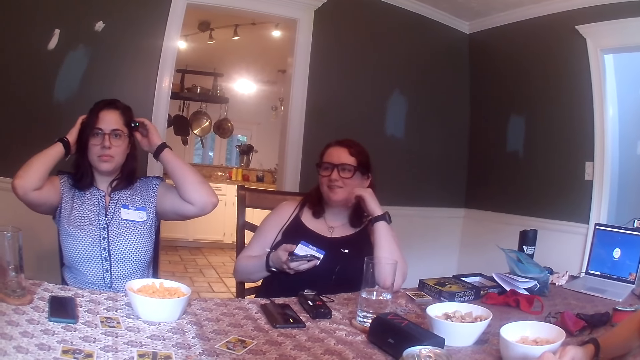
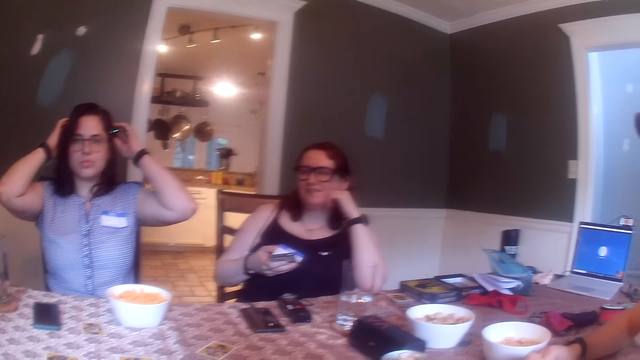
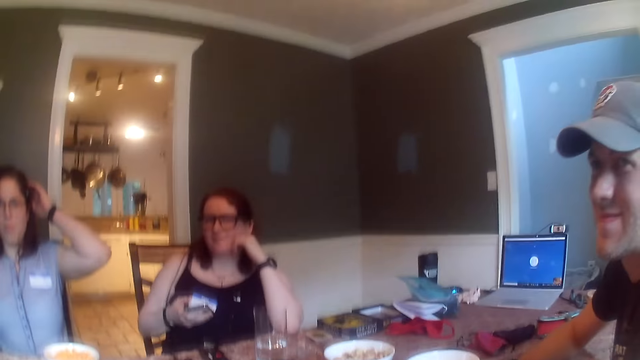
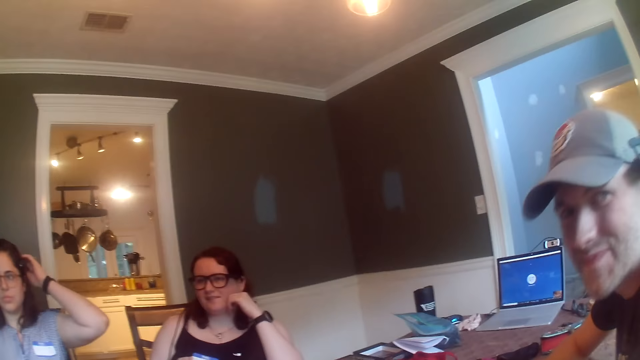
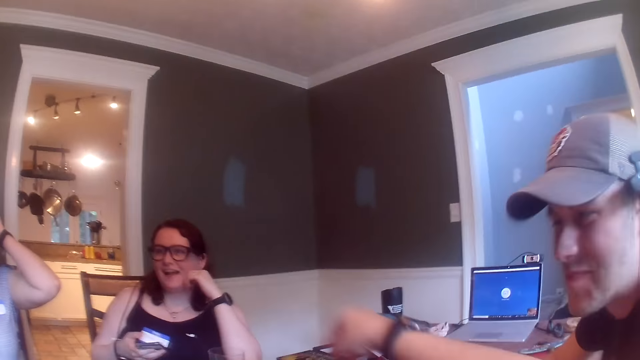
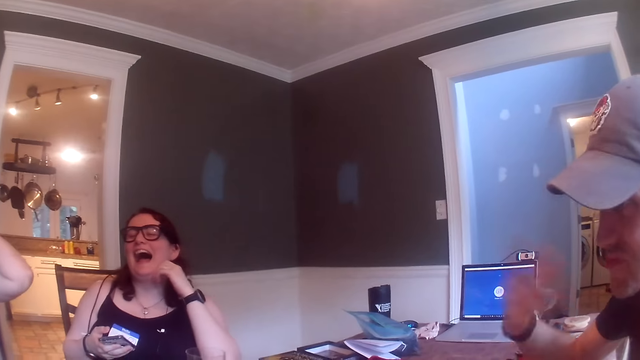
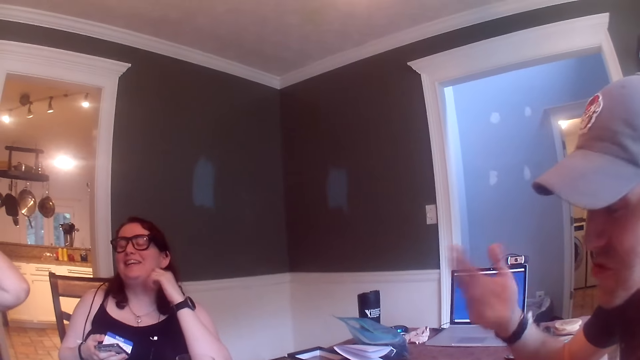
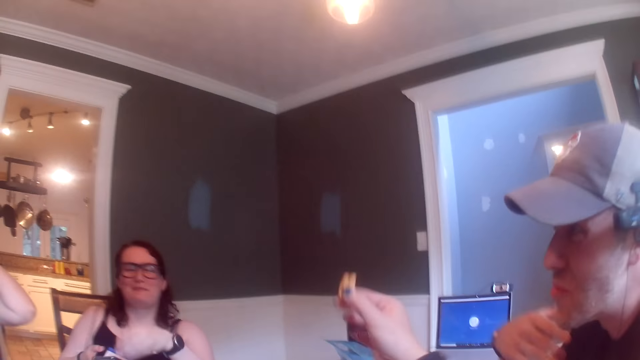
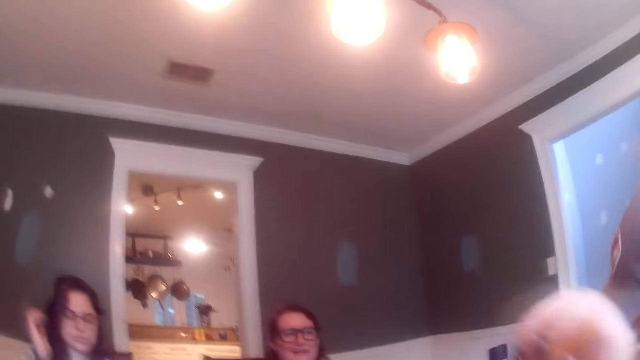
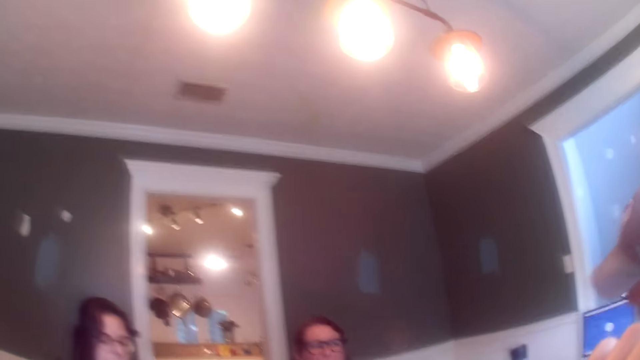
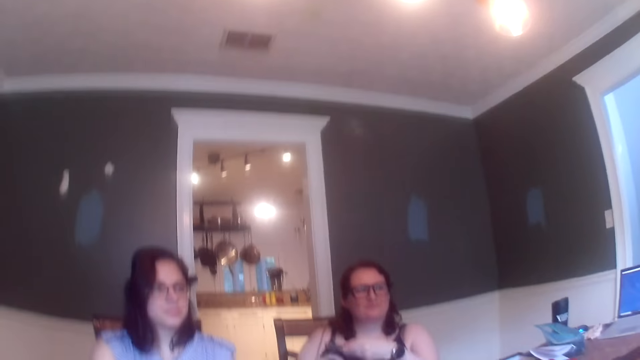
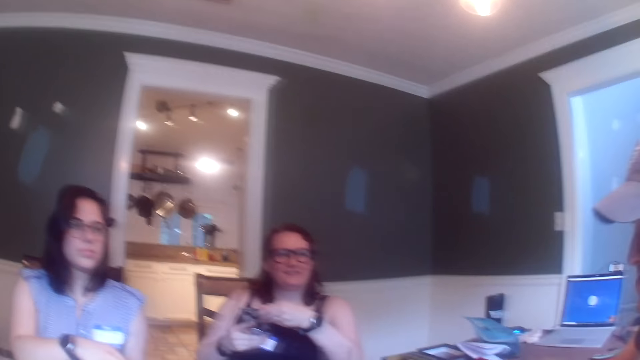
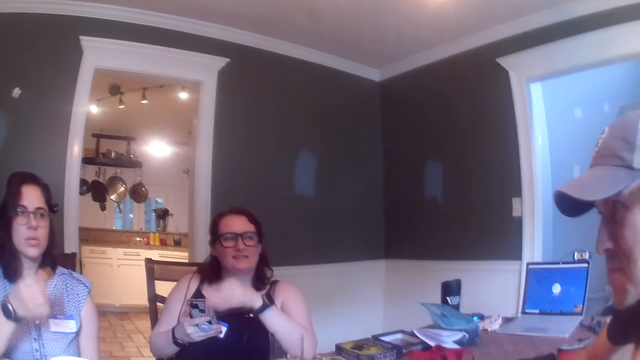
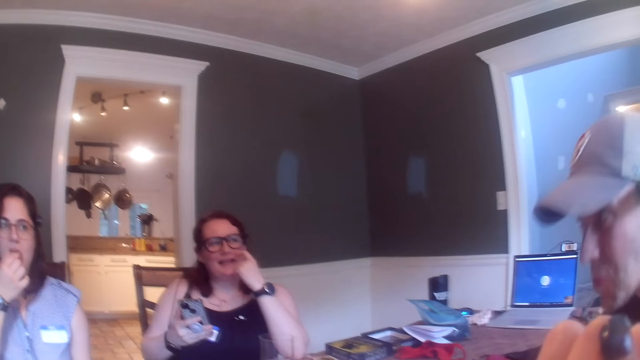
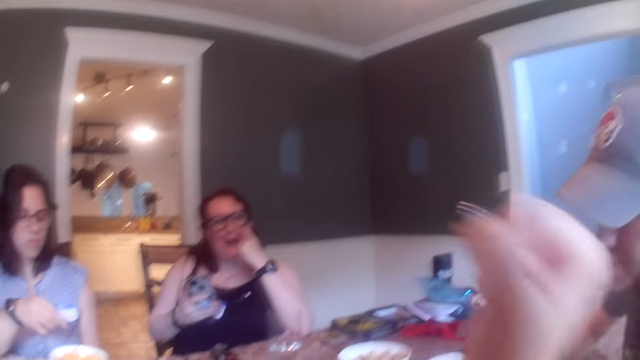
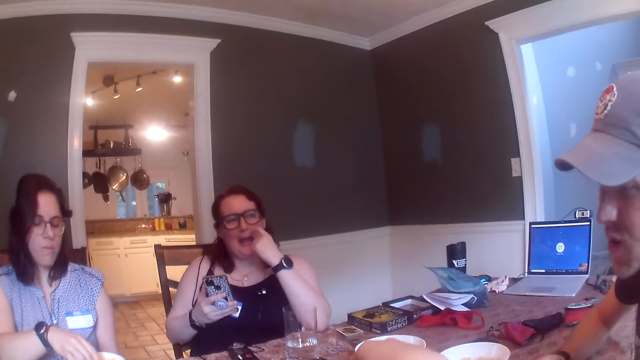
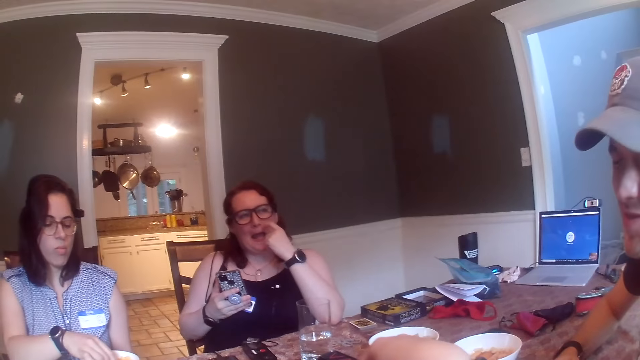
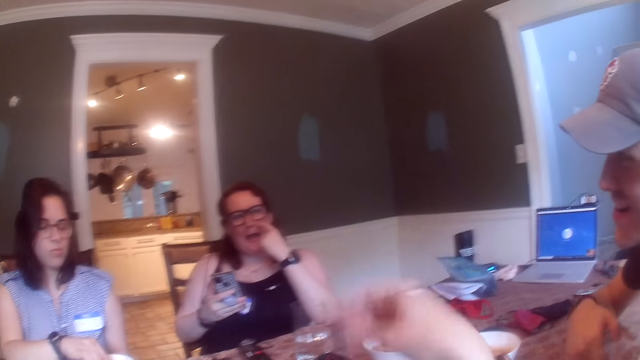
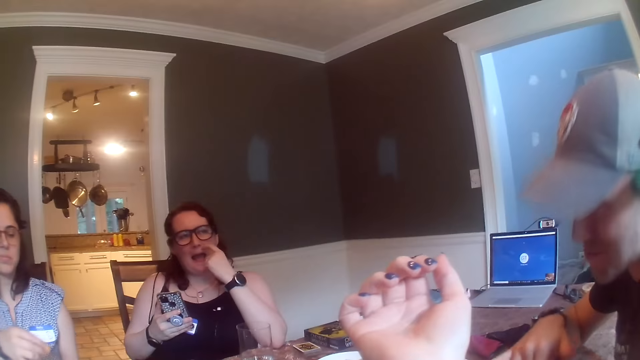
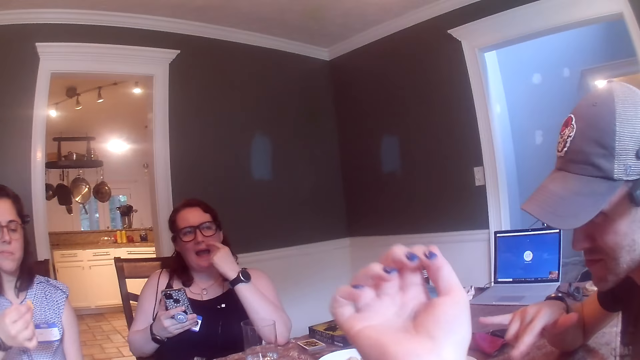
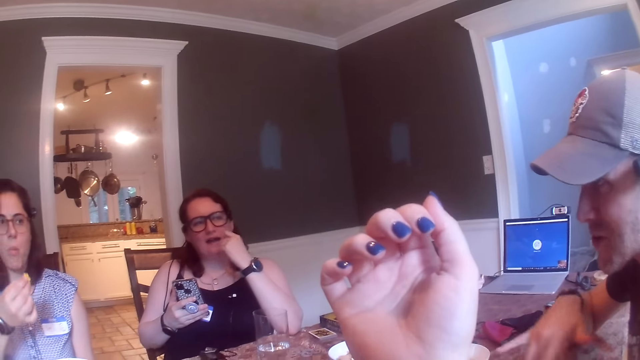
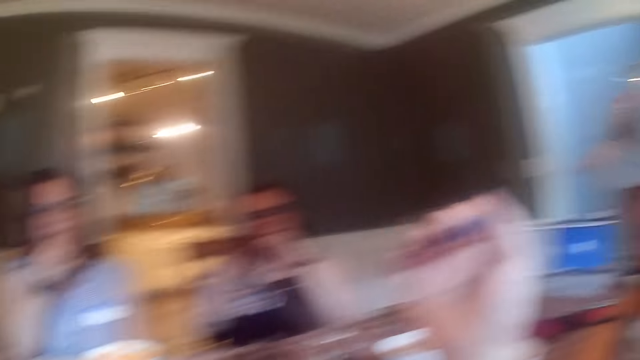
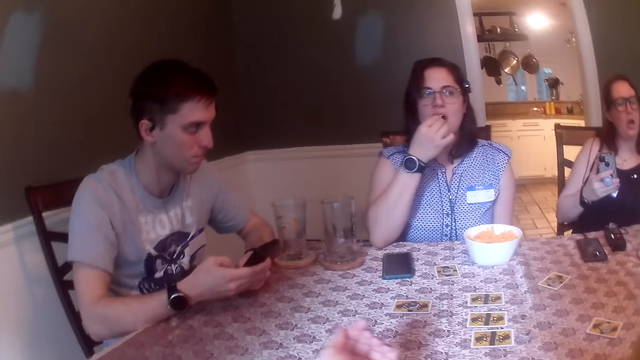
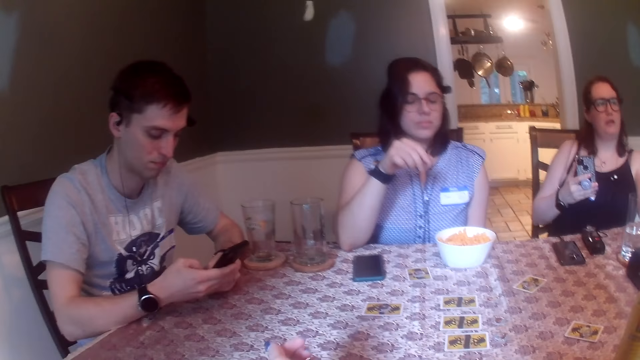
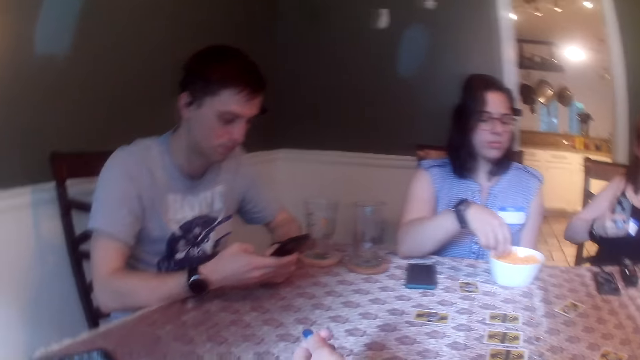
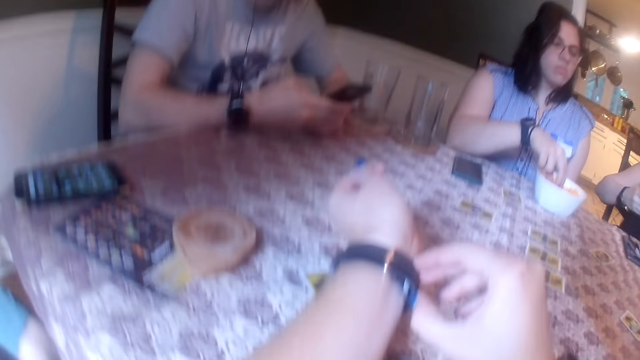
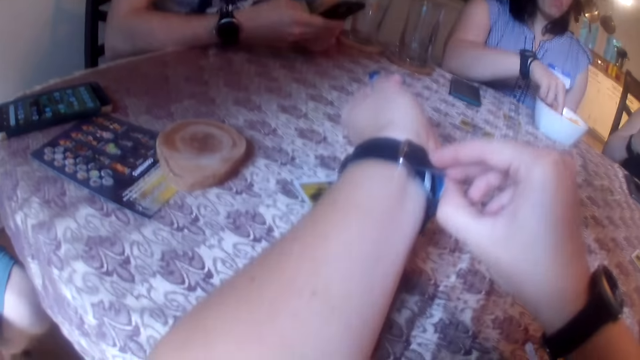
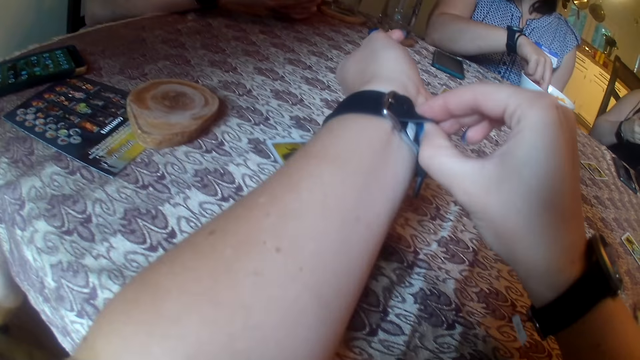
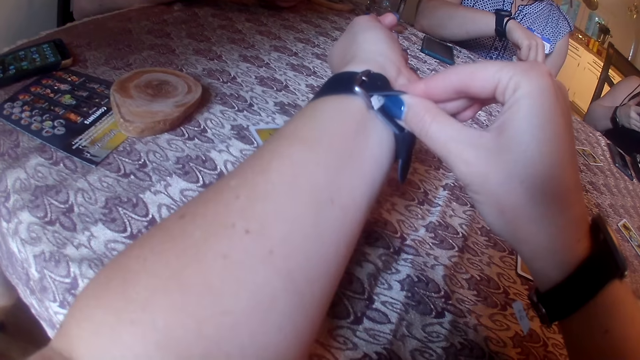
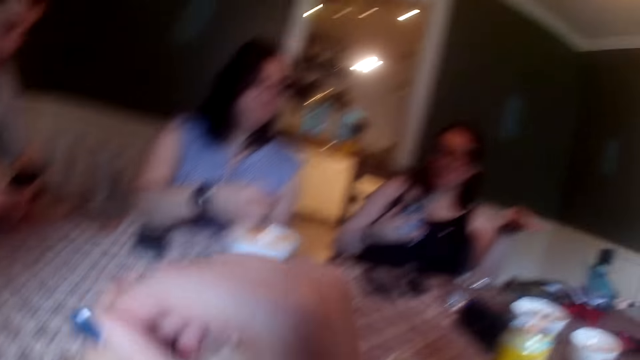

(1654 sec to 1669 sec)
The camera wearer takes a cheese puff or snack from a plate on the table with her right hand. She eats the snack. A lady eats a snack. The lady takes a cheese puff from the plate with her right hand. A man converses with people at the table. A woman interacts with the man. The lady eats the snack. The camera wearer picks a snack. She removes a piece of paper from a wristwatch on her left wrist with her right hand.

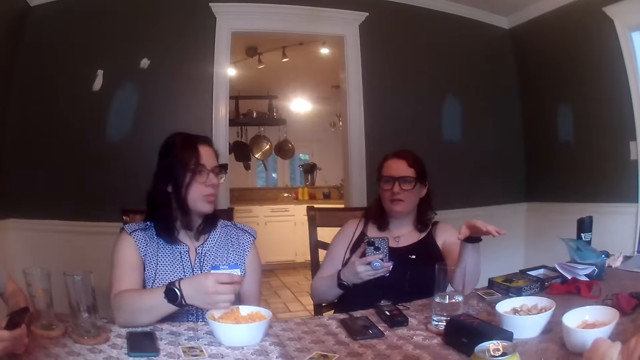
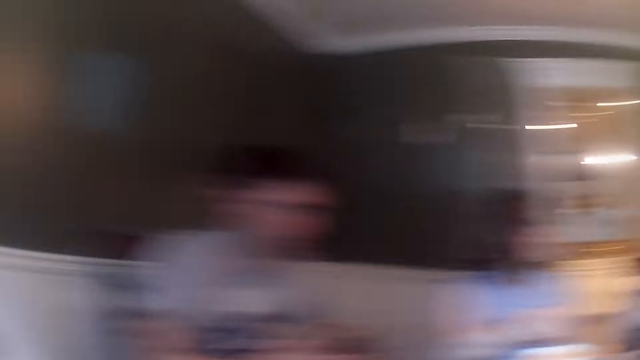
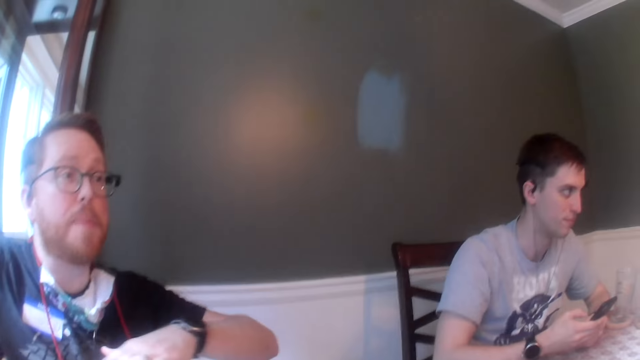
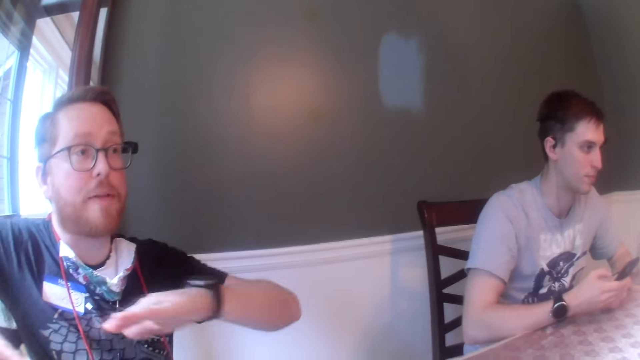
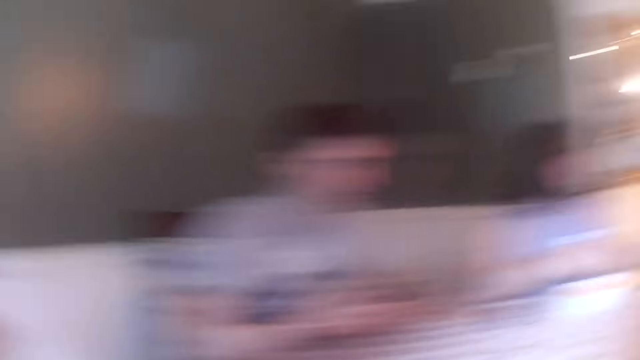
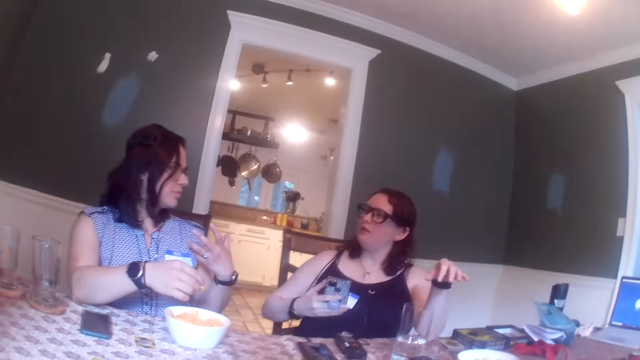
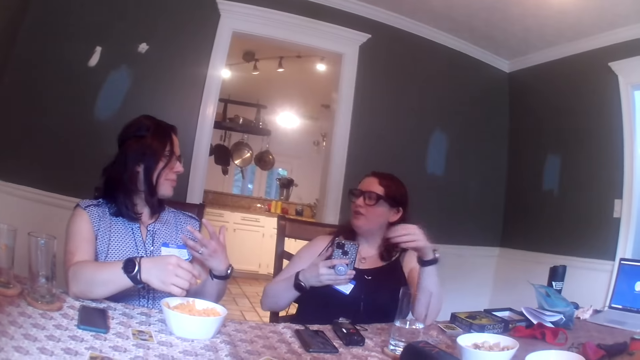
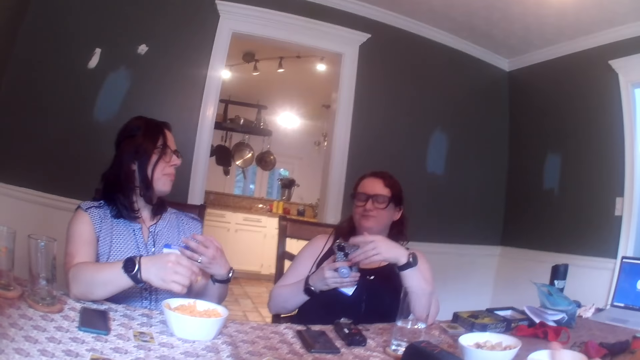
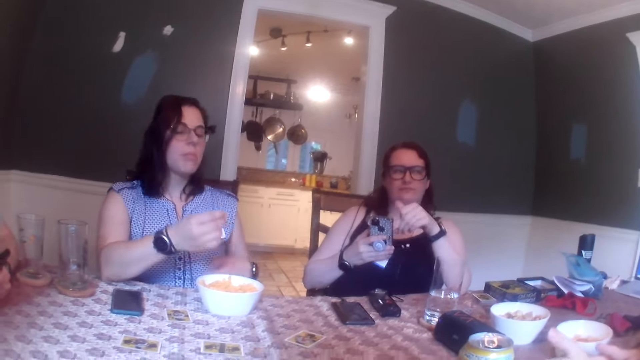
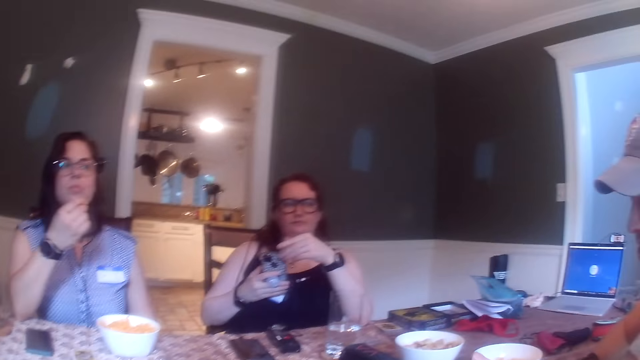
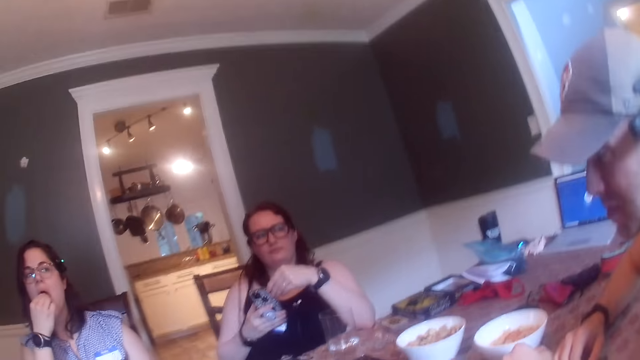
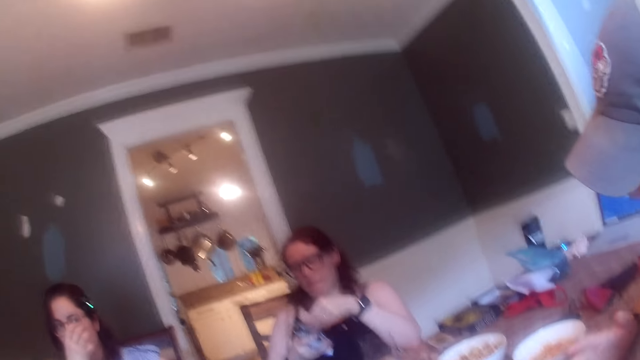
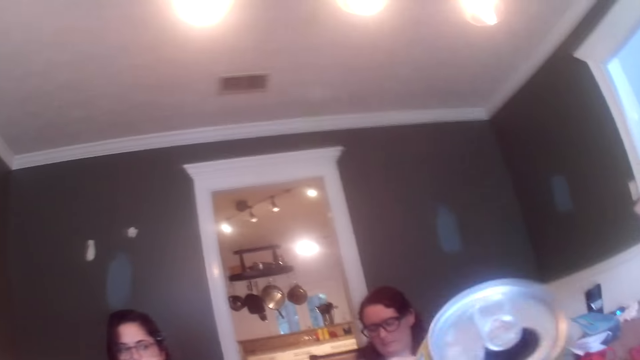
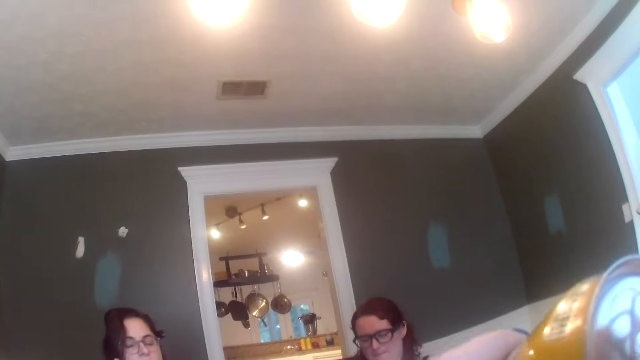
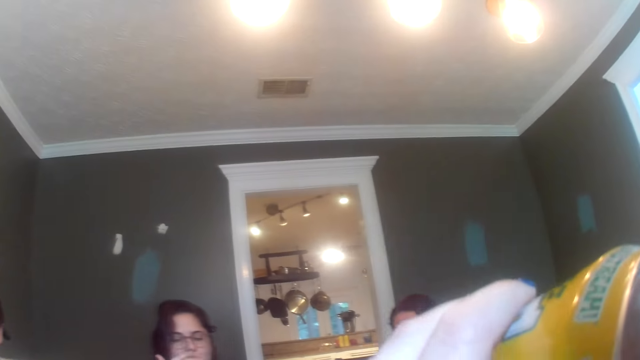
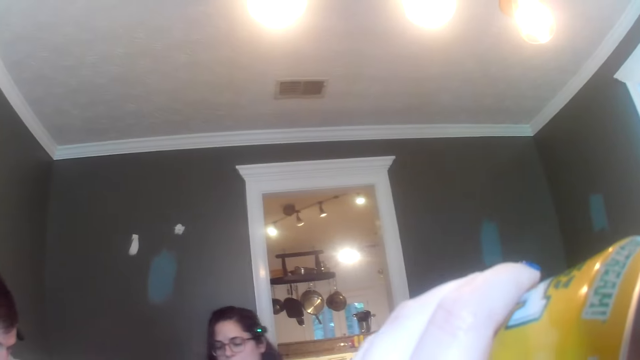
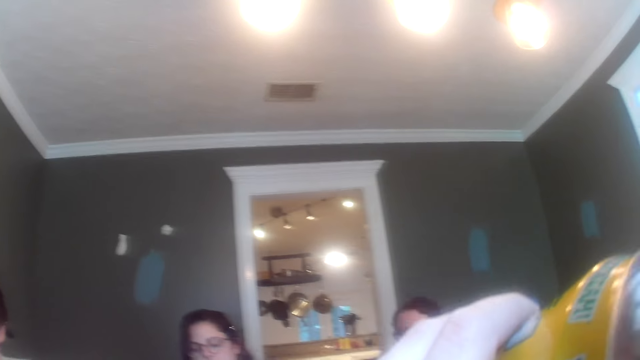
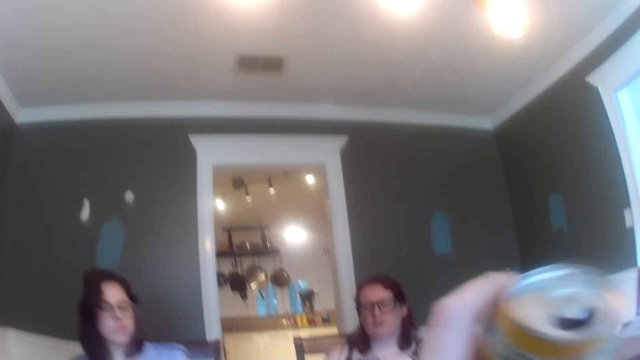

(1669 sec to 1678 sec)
A man converses with another man. A woman eats a cheese puff with her right hand. Another woman converses with the first woman. The camera wearer drinks a can of soda with her left hand. A lady eats the snack. The first woman licks her right fingers.
